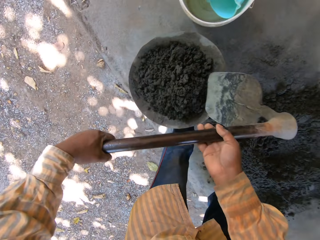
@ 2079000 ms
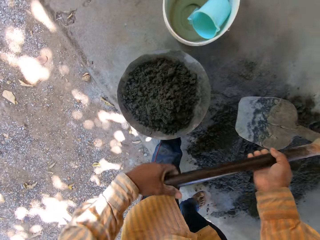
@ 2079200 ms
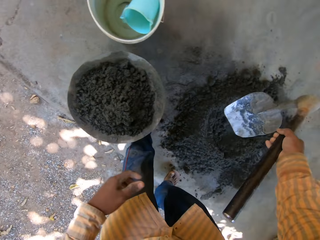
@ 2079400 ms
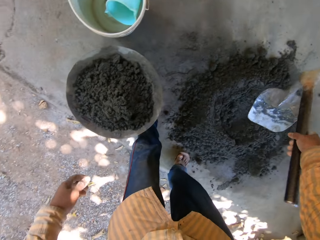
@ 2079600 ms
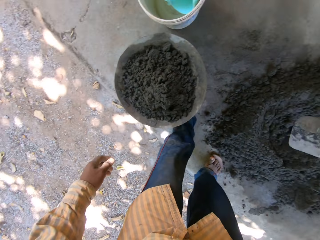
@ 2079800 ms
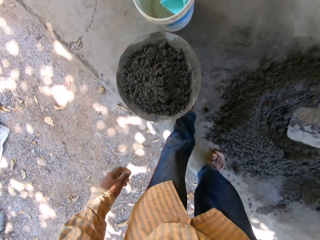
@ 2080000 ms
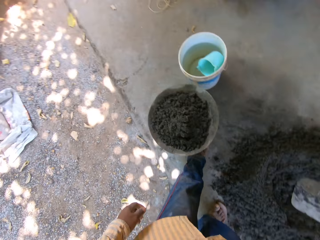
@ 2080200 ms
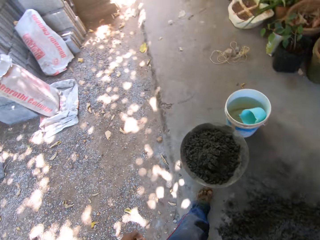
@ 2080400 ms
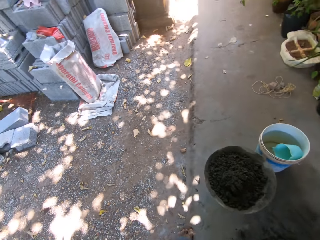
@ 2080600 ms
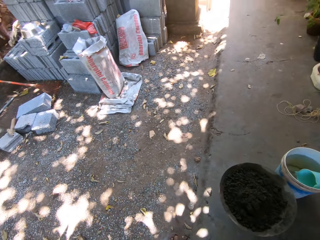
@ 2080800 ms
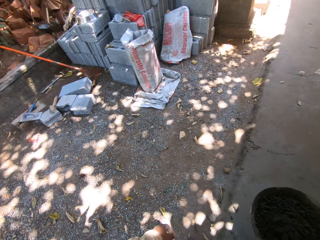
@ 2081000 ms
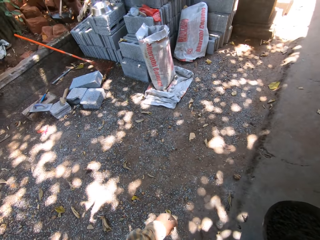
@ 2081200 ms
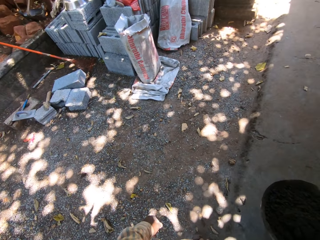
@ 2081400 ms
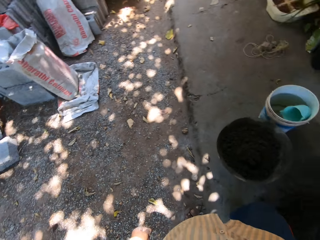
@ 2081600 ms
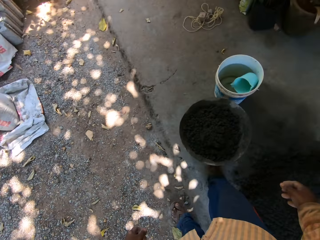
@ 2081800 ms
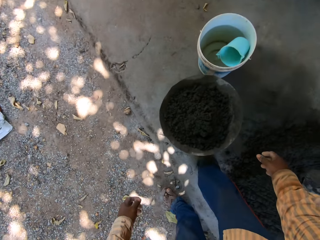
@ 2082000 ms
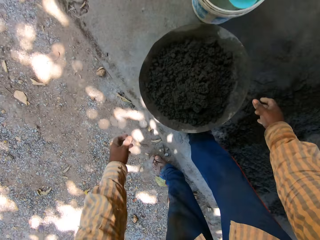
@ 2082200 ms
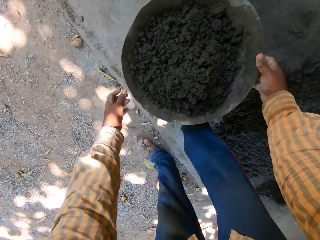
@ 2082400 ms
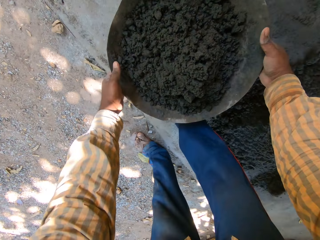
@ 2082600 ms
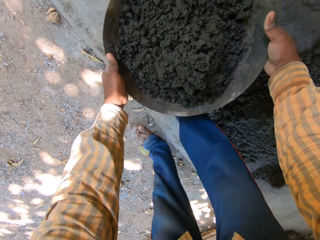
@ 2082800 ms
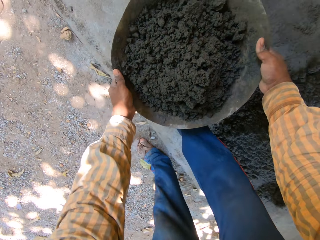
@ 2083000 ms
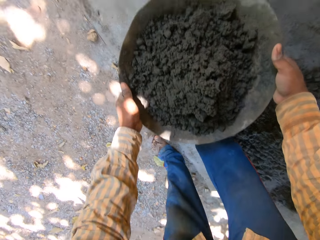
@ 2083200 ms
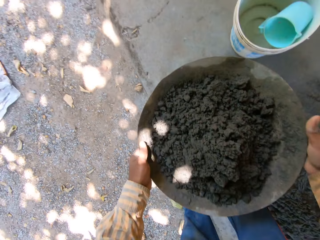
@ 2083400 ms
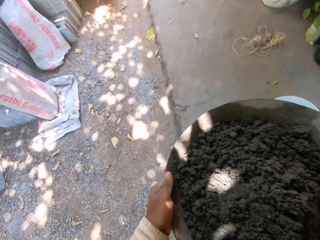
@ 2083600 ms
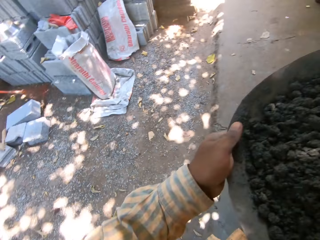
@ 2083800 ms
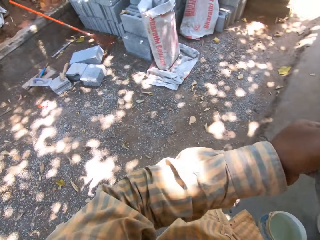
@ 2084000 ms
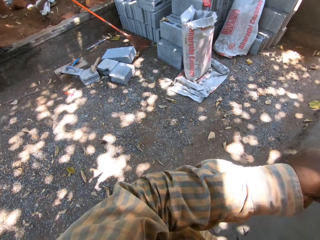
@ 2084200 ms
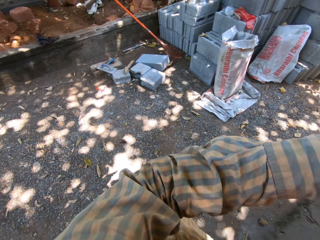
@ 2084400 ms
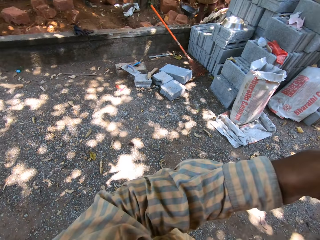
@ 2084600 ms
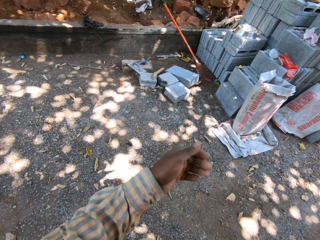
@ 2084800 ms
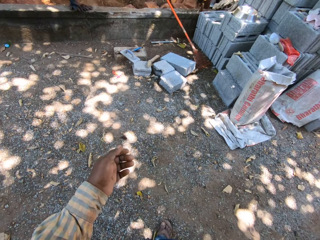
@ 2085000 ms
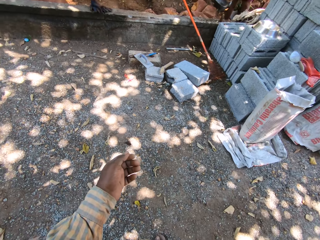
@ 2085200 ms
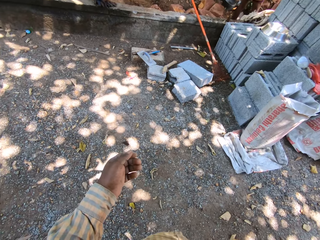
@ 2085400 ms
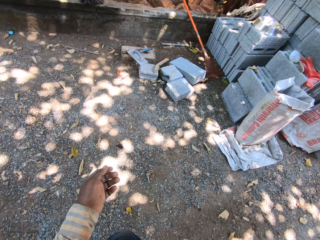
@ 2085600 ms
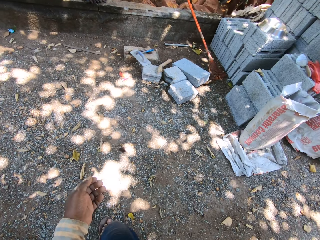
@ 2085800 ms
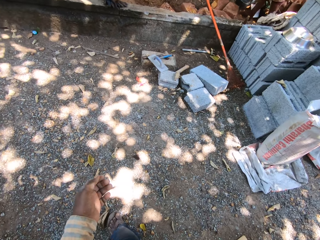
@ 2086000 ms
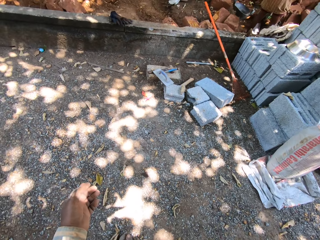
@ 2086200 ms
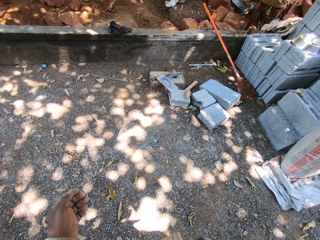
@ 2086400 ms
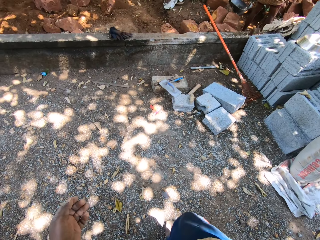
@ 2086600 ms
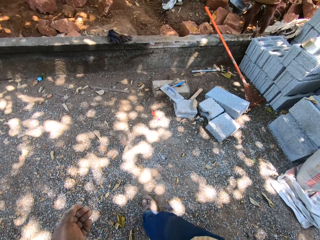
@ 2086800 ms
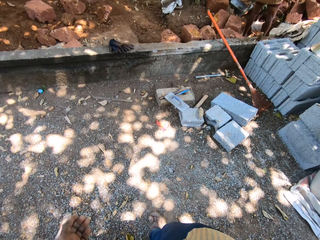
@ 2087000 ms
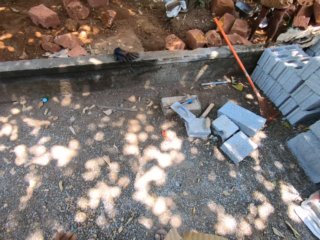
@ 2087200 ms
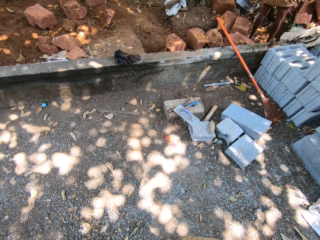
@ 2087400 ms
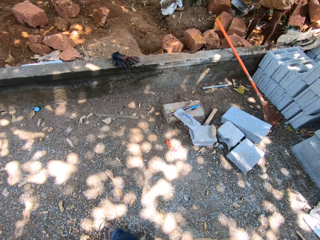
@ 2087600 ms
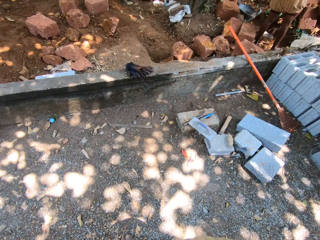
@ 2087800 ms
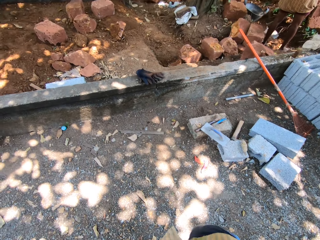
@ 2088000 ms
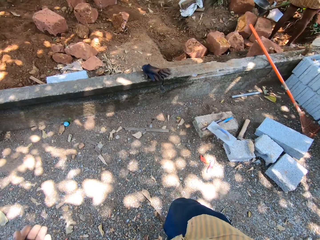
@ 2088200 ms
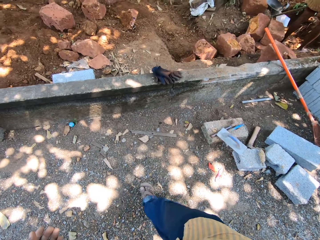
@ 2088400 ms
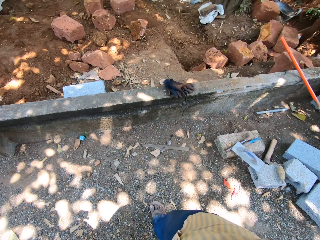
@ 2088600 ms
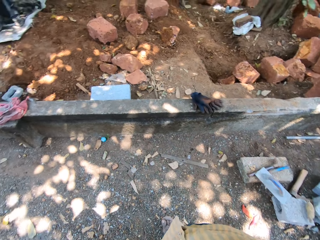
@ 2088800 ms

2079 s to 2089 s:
The camera wearer pours the concrete mix from the digging hoe in his hands in the head pan on the plastic. He holds the digging hoe with his right hand. He drops the digging hoe in his right hand on the concrete mix on the ground. He looks around. He carries the head pan from the plastic with both hands. He carries the head pan with his right hand. He walks on the ground.

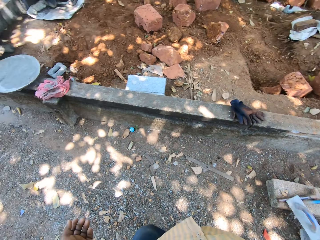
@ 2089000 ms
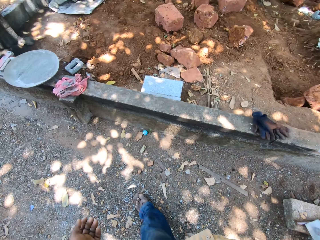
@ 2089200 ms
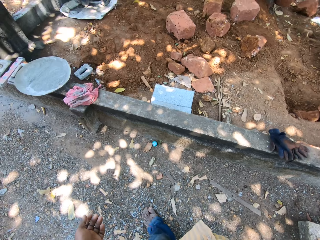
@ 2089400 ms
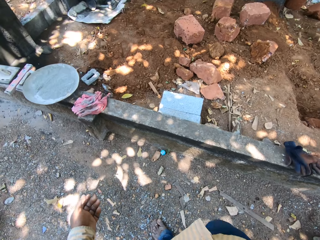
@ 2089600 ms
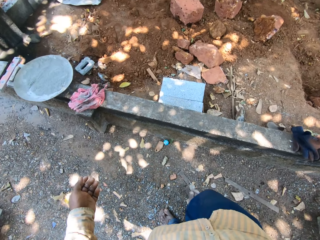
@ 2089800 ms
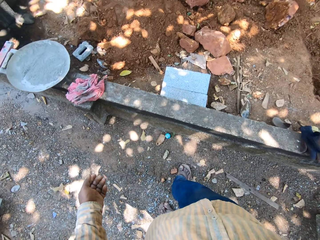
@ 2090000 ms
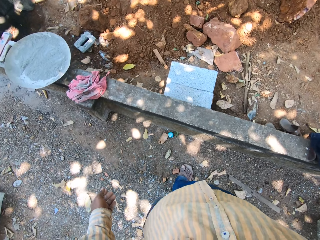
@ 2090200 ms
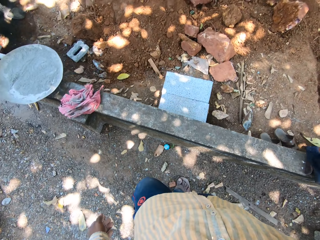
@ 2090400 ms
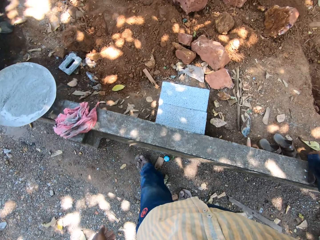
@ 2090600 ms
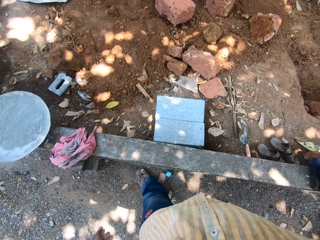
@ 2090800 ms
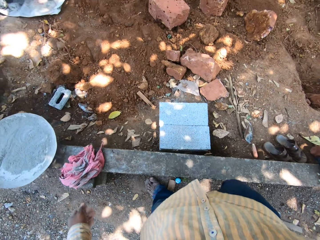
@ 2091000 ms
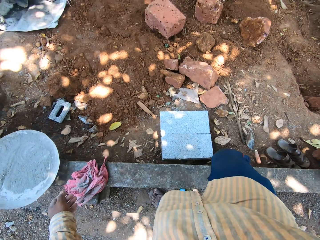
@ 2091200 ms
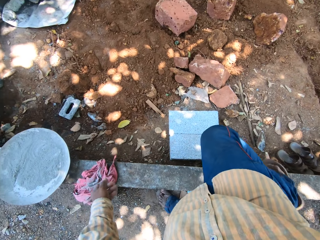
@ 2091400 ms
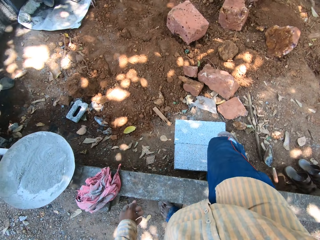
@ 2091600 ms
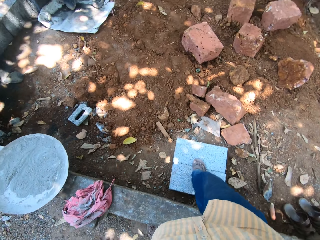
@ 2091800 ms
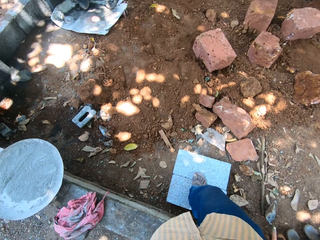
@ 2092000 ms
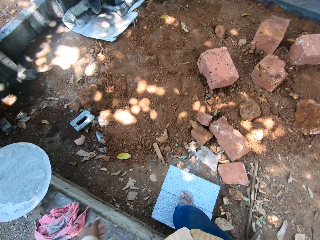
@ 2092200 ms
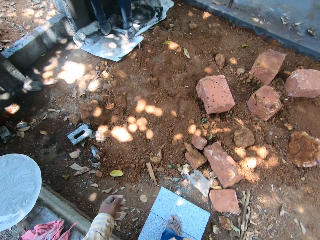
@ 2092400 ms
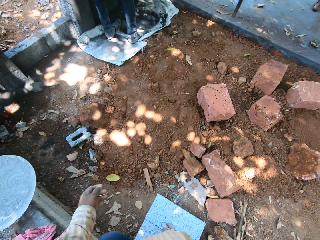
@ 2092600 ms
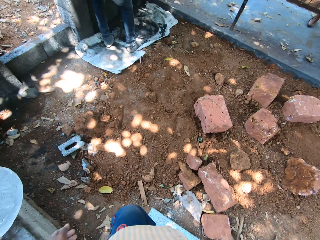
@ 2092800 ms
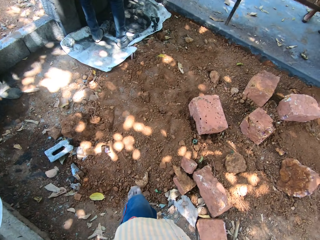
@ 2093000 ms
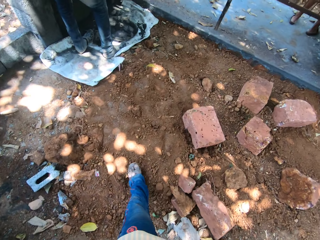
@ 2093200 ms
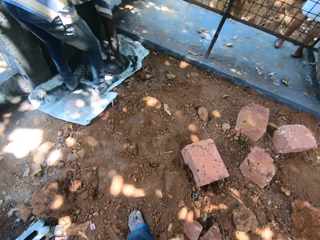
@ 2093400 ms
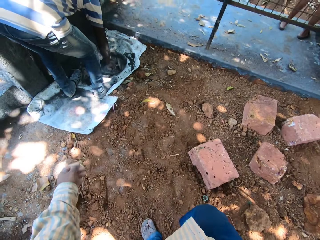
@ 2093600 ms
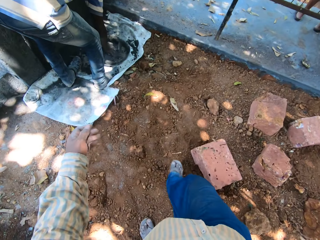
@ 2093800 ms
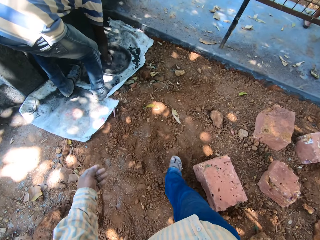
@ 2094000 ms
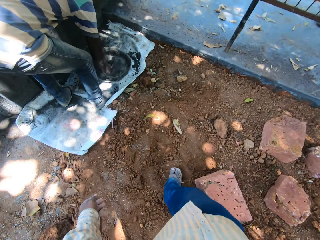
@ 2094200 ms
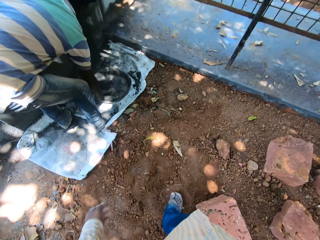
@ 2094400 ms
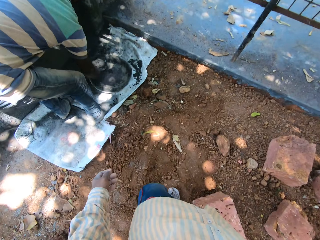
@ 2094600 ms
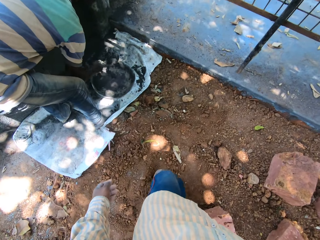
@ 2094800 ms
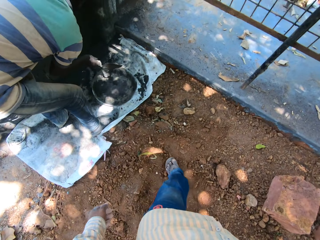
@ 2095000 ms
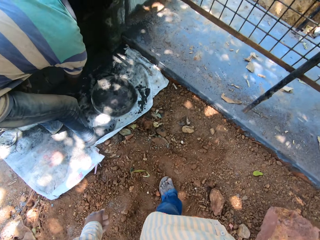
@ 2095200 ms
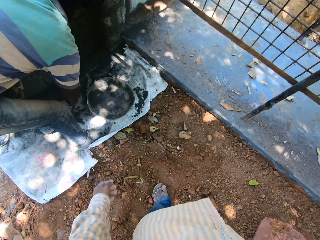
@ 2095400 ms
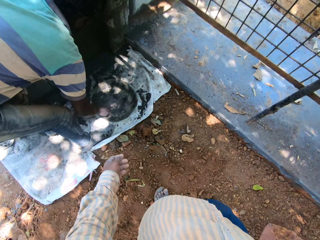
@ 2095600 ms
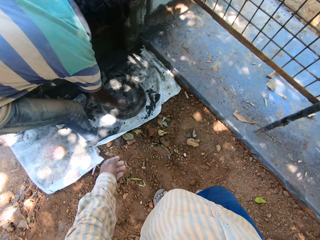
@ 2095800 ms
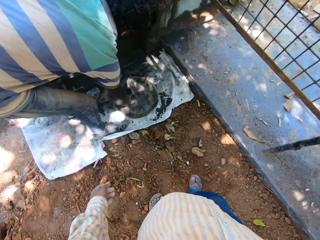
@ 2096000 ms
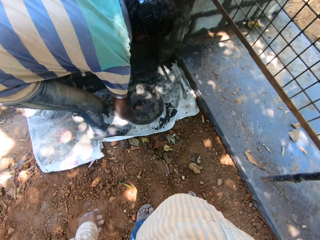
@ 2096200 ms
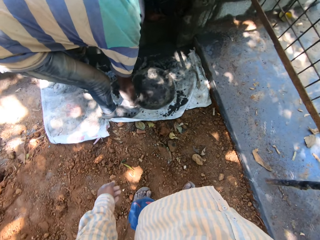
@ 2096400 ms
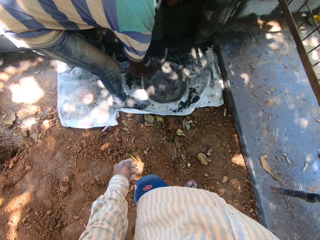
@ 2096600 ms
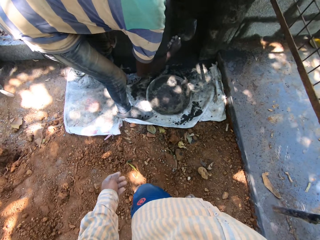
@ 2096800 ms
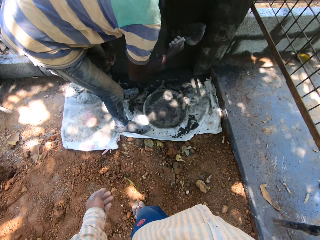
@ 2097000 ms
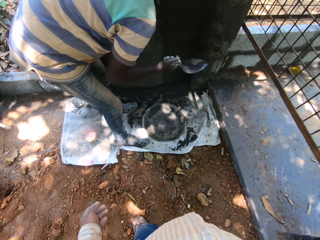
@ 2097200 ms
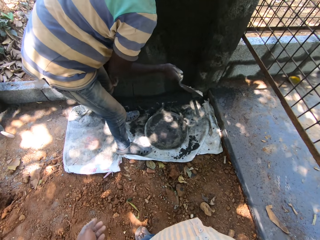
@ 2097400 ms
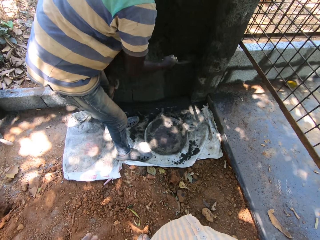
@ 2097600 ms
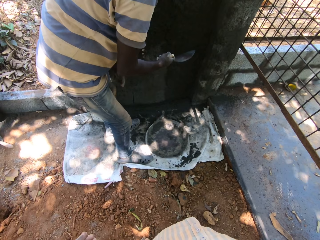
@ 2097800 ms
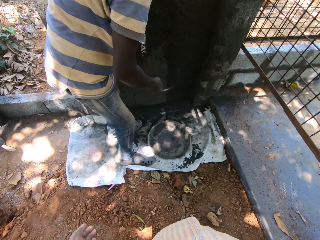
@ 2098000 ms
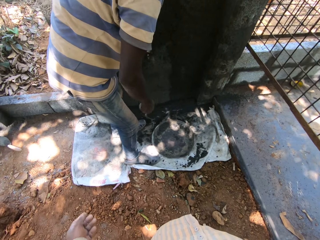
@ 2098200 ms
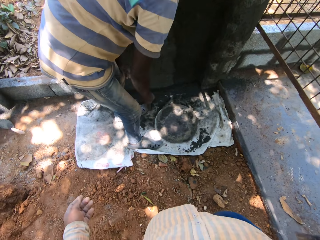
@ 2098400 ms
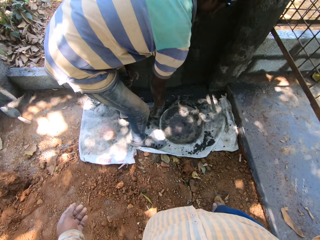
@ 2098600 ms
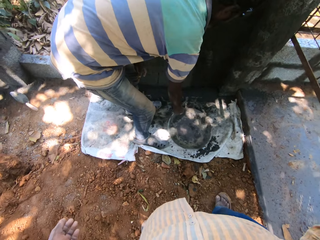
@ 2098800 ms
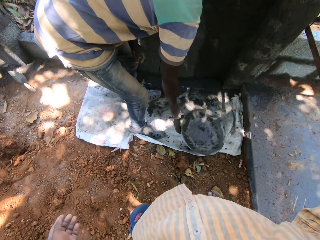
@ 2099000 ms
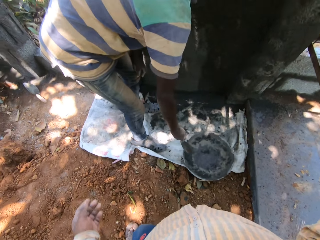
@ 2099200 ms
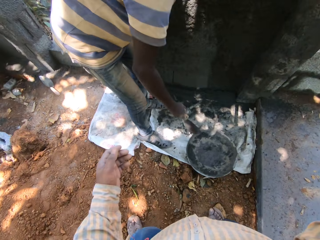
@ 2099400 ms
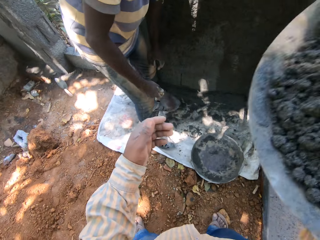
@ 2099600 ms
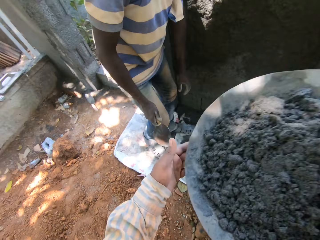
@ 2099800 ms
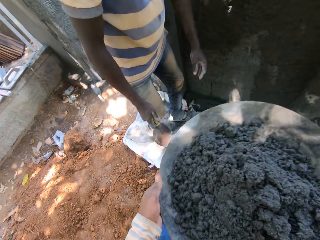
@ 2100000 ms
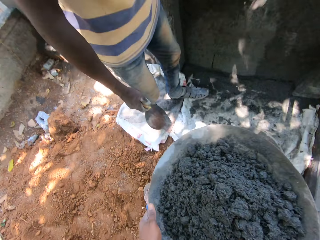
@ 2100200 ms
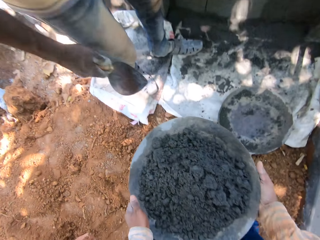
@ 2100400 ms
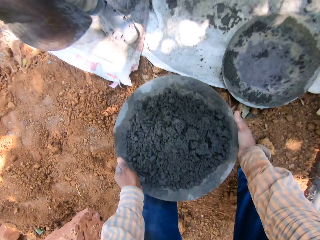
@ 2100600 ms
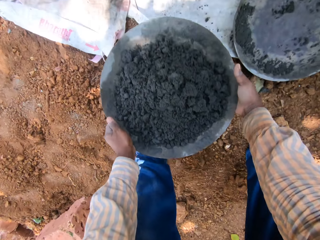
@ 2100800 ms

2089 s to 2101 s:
The camera wearer crosses over a concrete wall. He places his right leg on the blocks on the ground. He climbs down the block to the ground. He walks on the ground. A man packs some concrete mix from the head pan on a sack carpet with the trowel in his right hand. The man pours the concrete mix from the trowel in his right hand on the wall. He smears cement on the wall. He packs some concrete mix from the head pan on the sack carpet with the trowel in his right hand. He smears cement on the wall. He pours the concrete mix from the trowel in his right hand on the wall. He pushes the head pan on the sack carpet with the trowel in his right hand. The camera wearer holds the head pan with both hands. He puts a container of cement on the ground.
